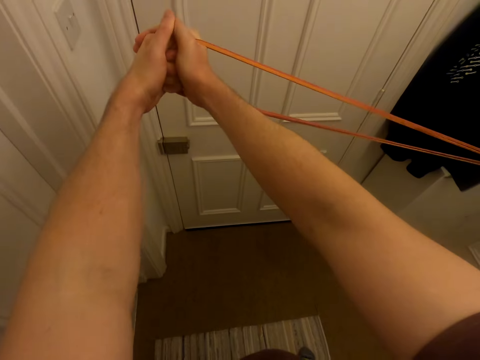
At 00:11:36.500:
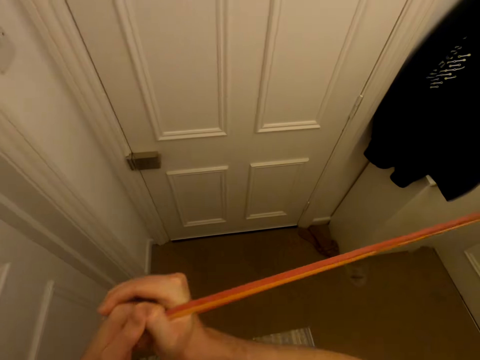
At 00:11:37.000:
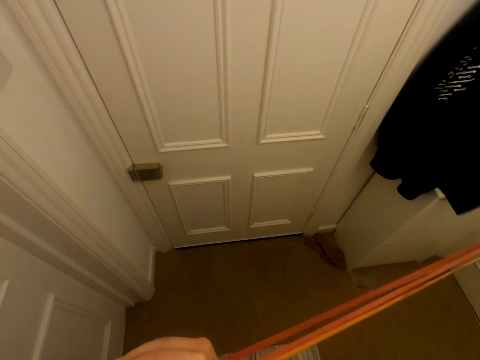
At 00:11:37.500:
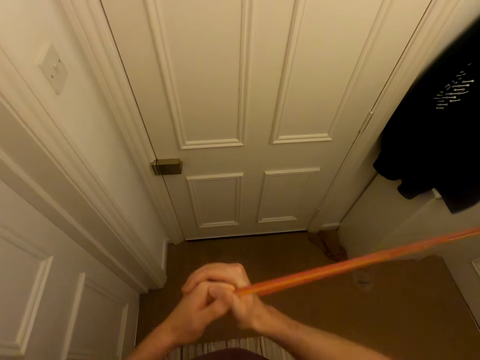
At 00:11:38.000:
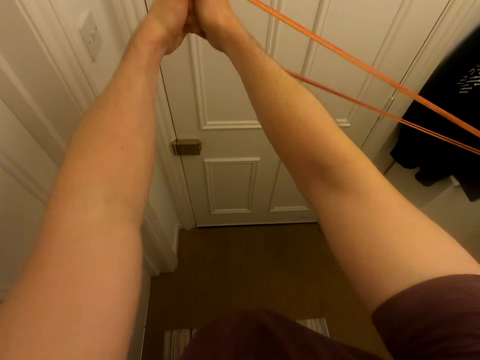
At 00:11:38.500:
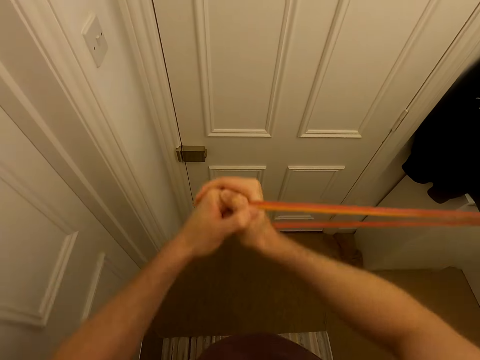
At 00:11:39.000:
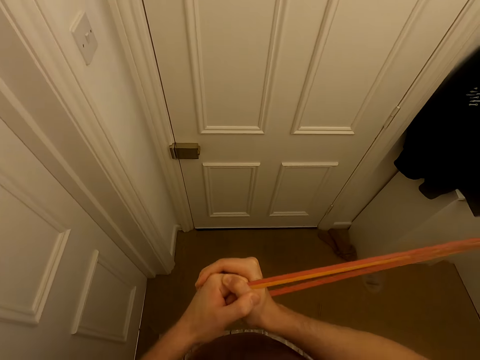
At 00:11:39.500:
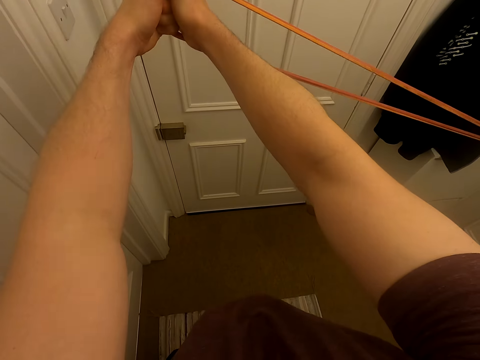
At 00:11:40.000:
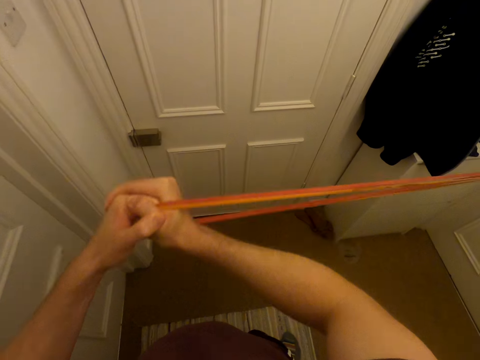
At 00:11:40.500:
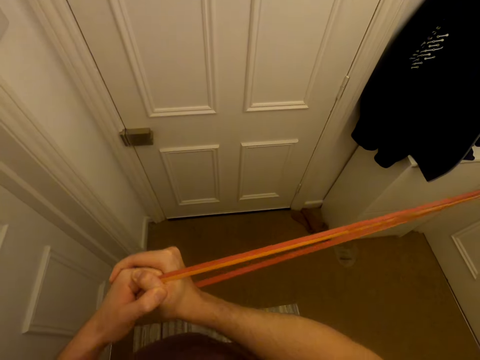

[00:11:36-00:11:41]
The camera wearer stretches the arms.

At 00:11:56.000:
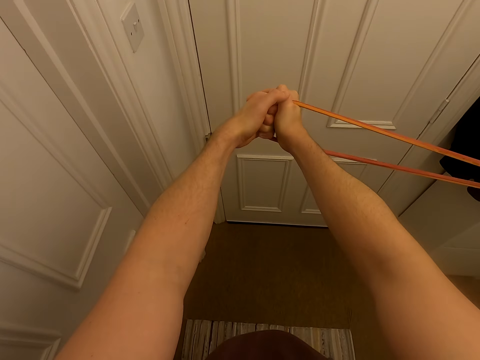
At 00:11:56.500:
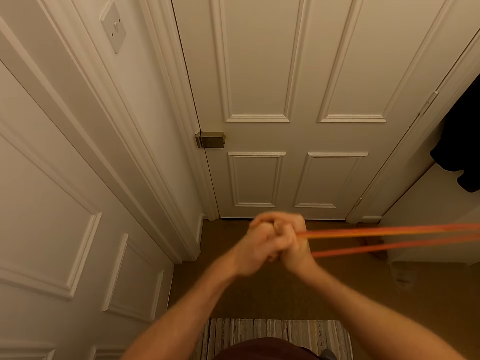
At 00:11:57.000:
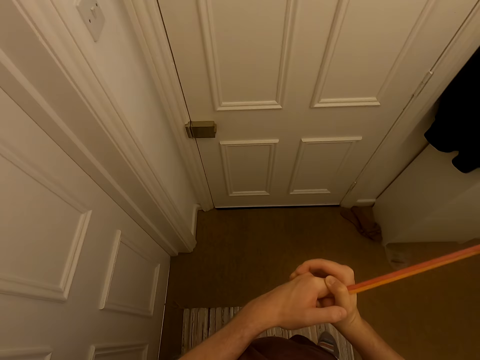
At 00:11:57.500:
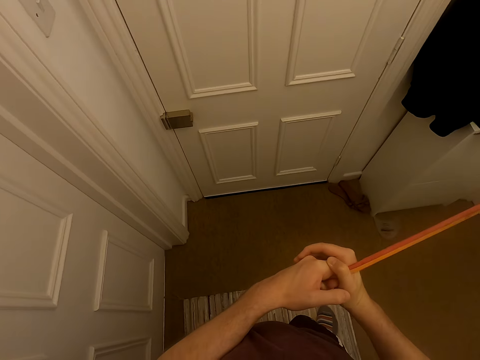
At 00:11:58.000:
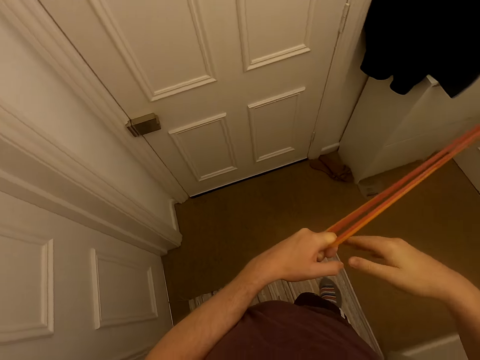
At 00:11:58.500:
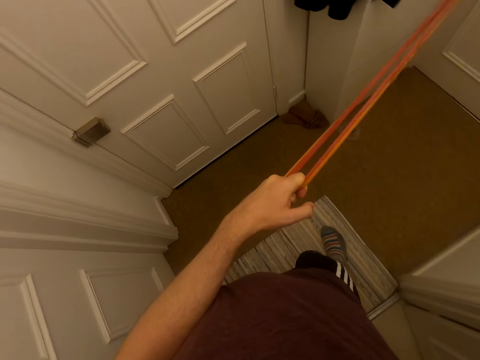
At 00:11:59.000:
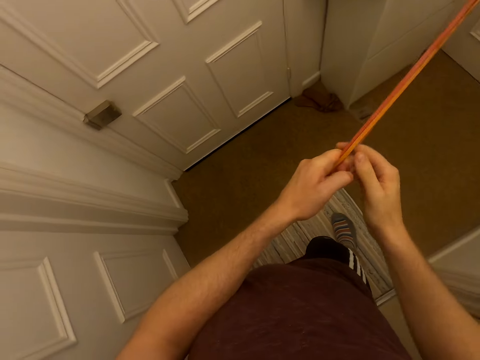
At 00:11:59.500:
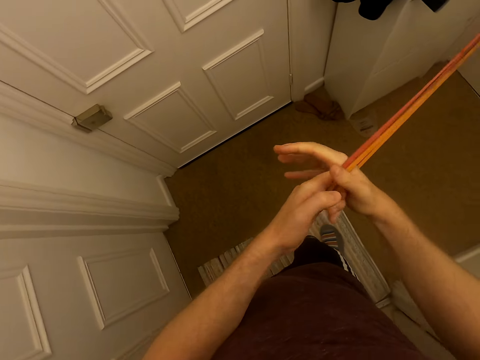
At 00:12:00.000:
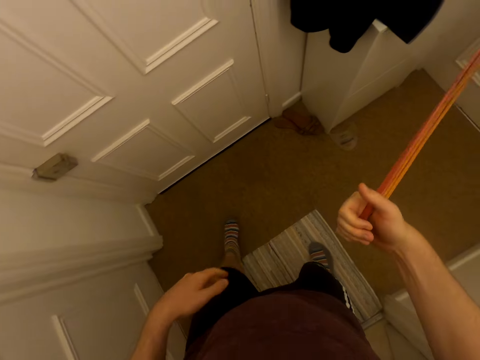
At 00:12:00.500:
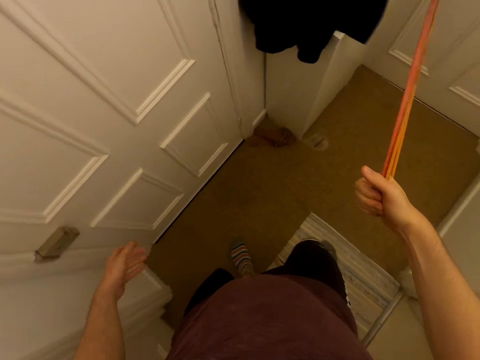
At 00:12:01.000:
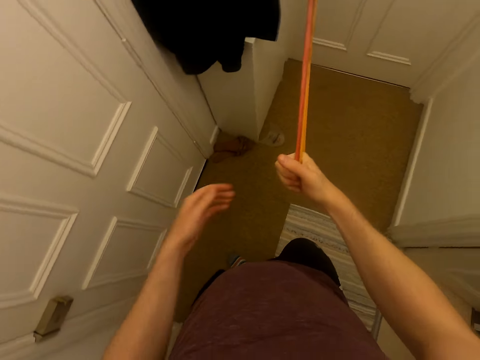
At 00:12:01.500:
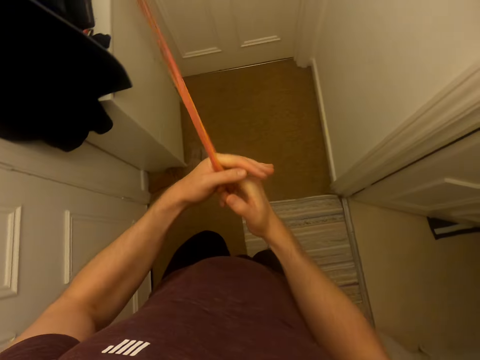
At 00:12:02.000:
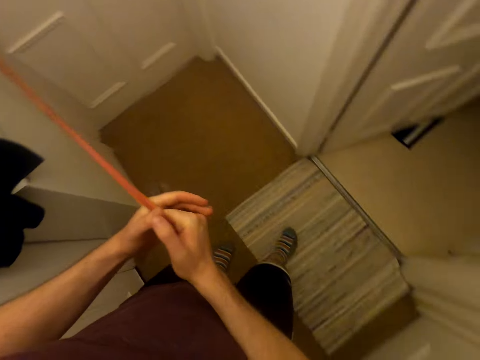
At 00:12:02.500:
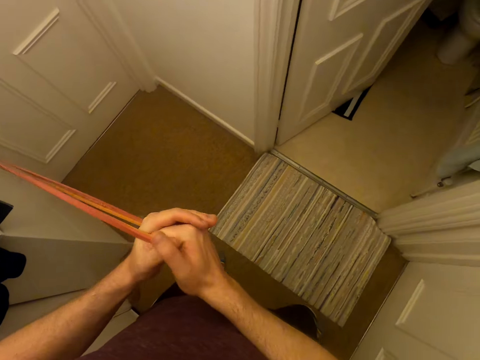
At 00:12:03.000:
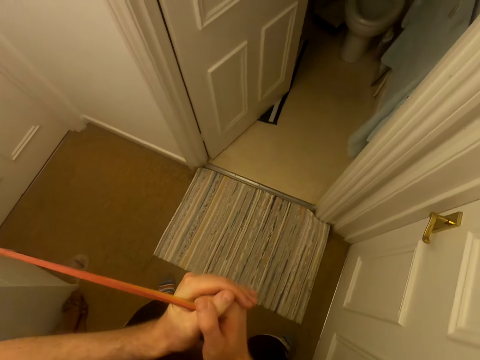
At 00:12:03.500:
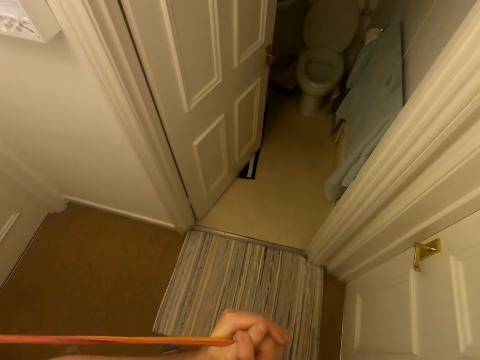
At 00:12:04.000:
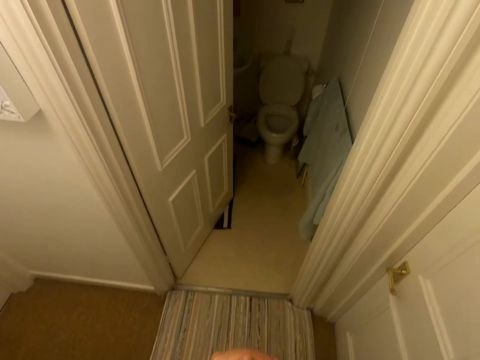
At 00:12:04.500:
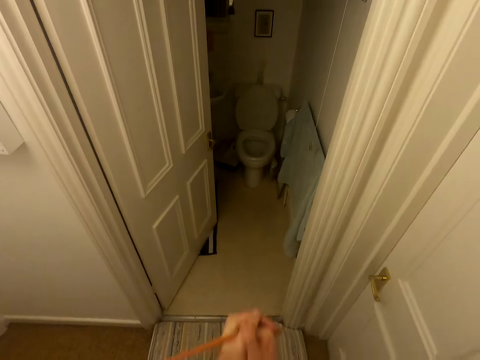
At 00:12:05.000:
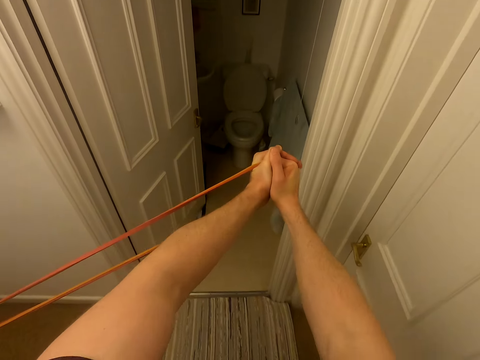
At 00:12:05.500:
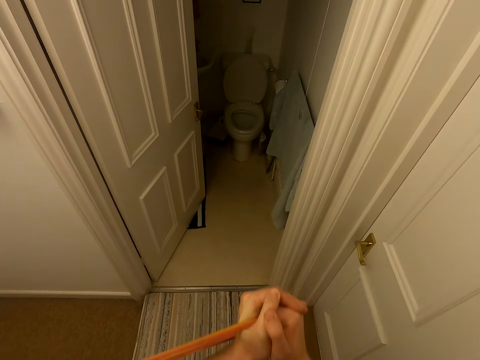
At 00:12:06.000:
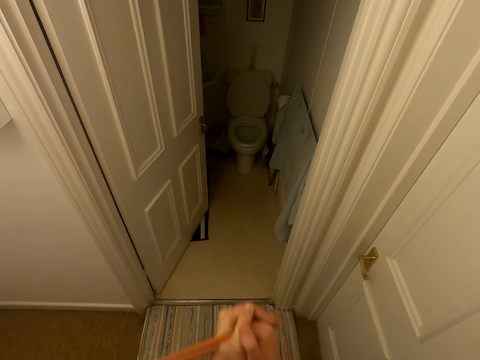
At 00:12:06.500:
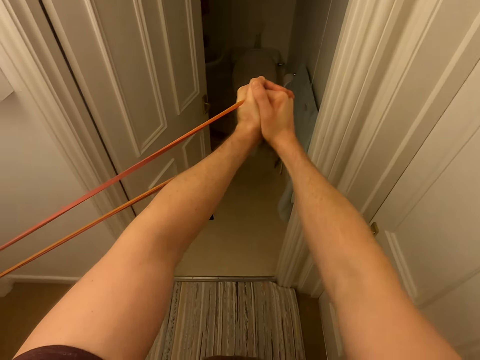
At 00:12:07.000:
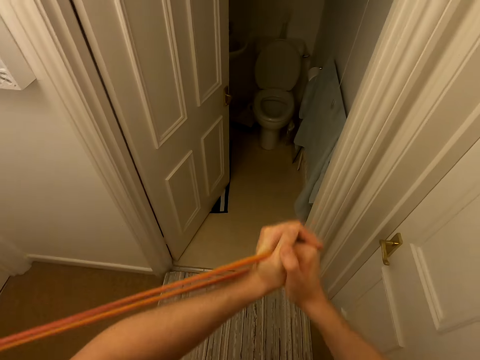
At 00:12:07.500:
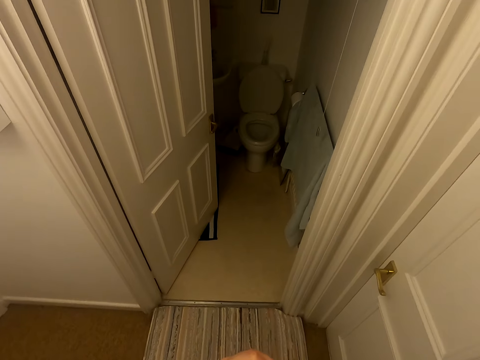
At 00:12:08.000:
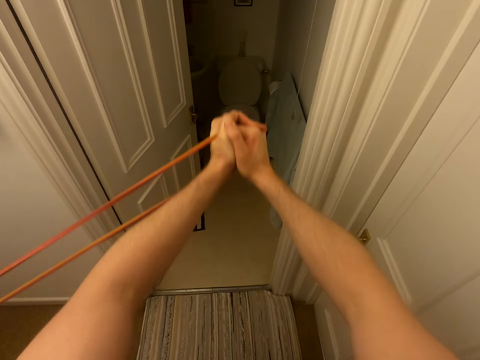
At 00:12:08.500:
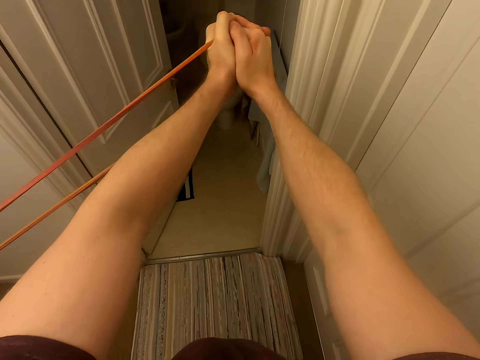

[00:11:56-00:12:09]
The camera wearer removes the right hand. They hold a rope with one hand. They hold the rope with both hands. They pull the rope. They pull the rope sideways.
